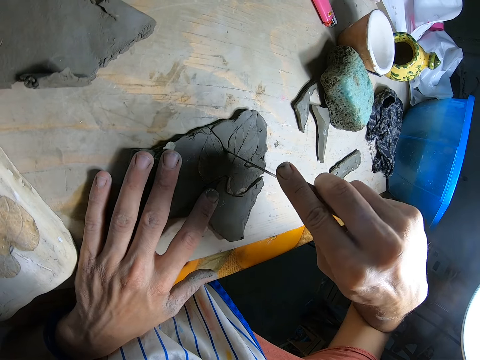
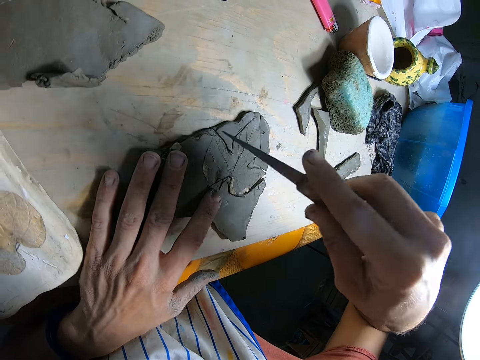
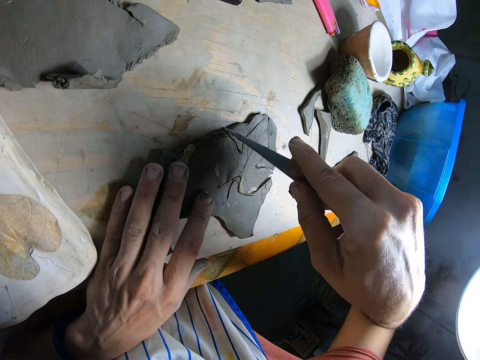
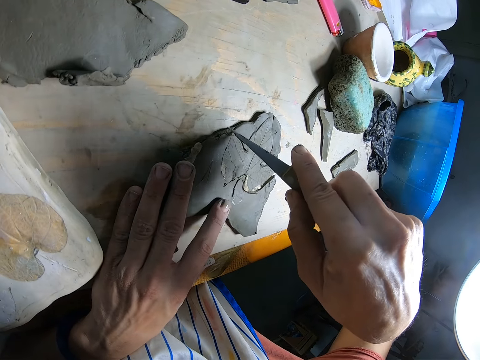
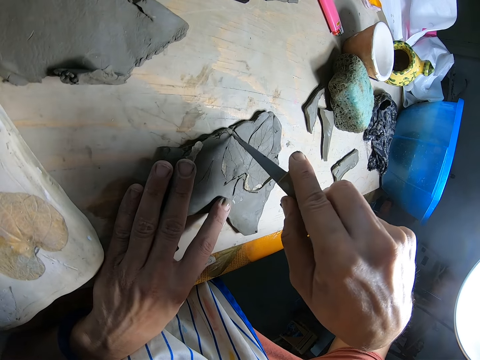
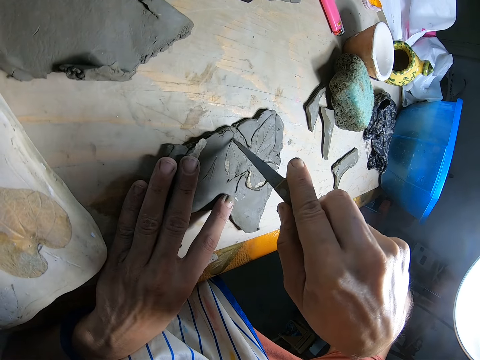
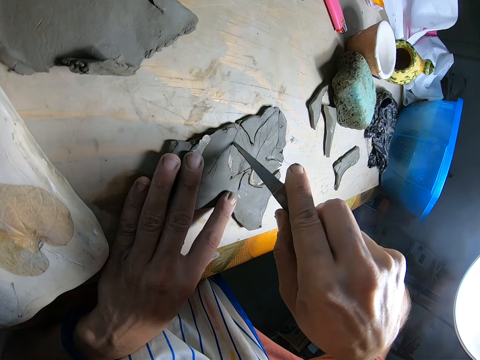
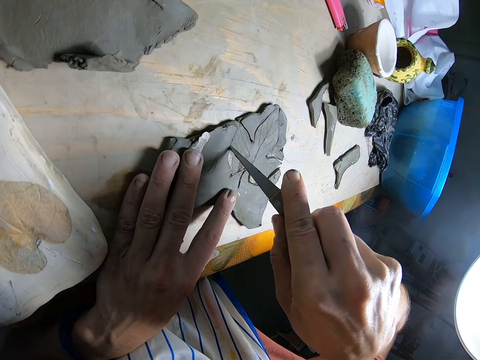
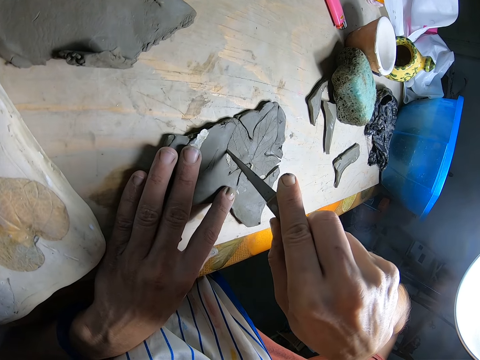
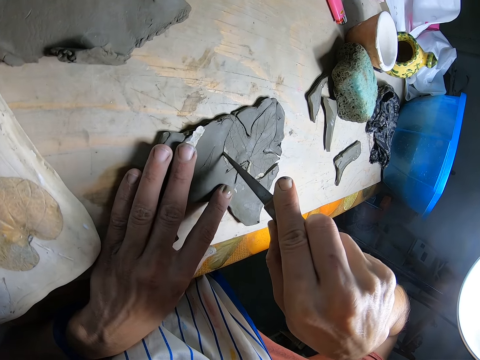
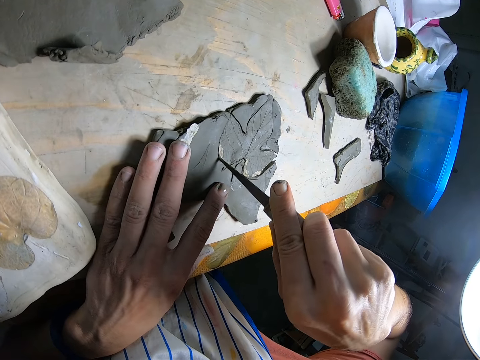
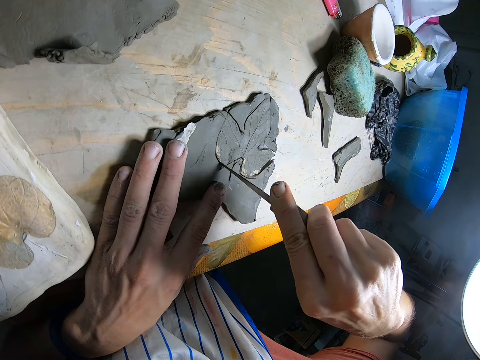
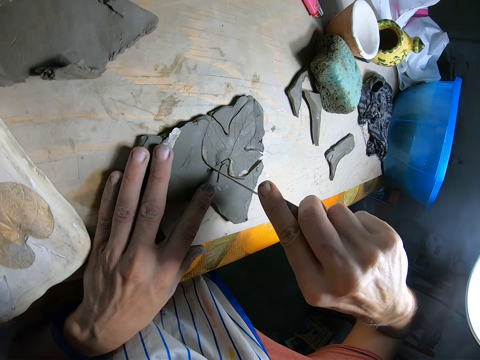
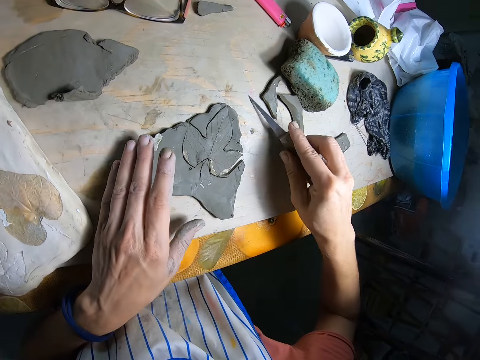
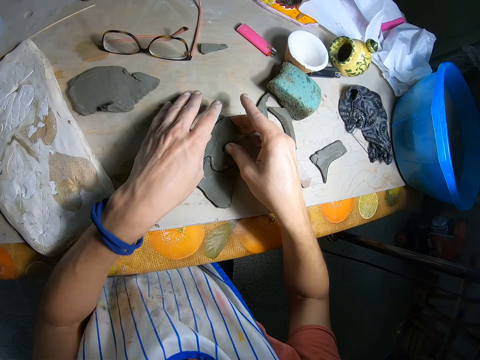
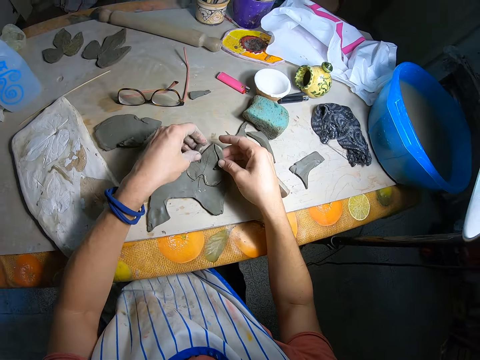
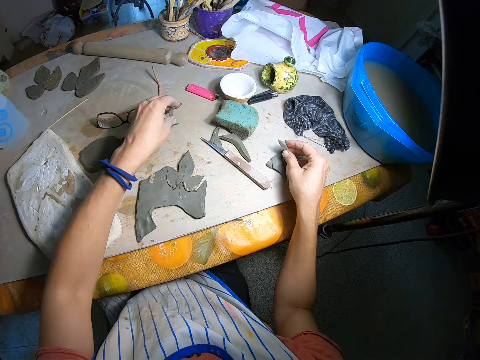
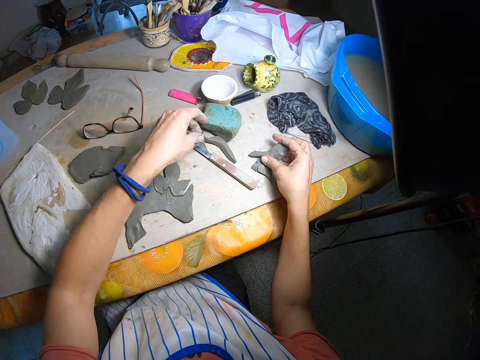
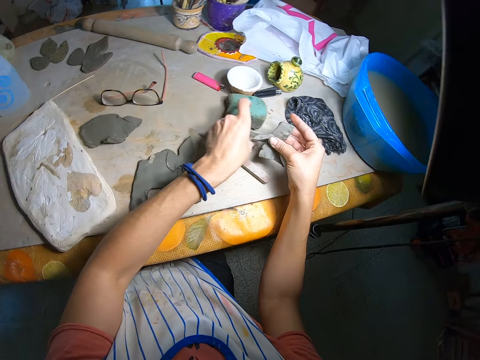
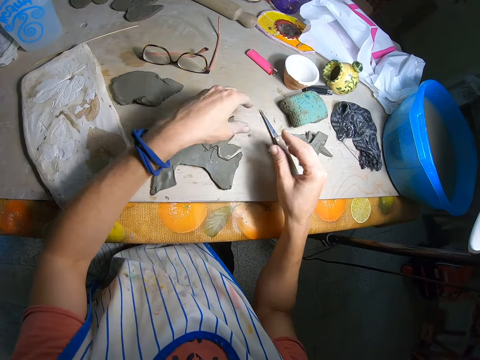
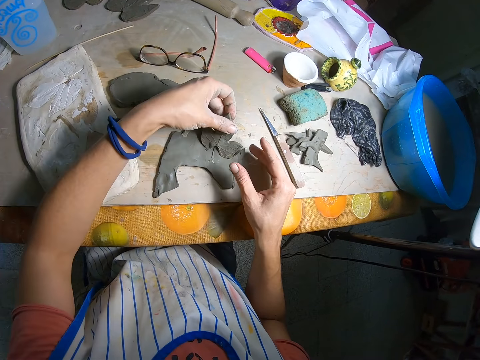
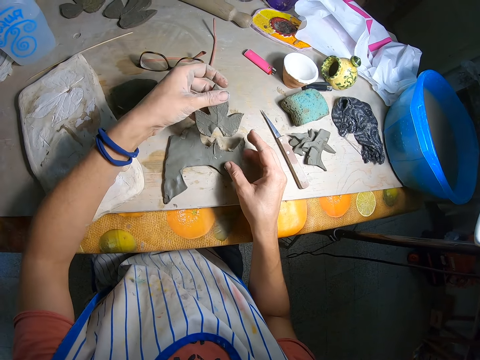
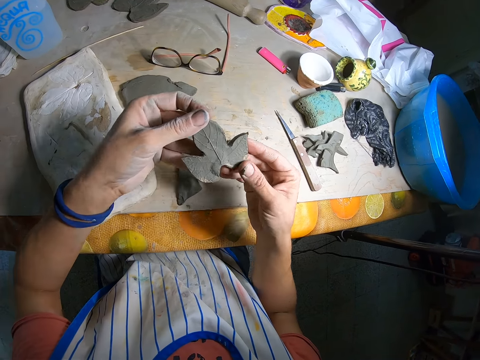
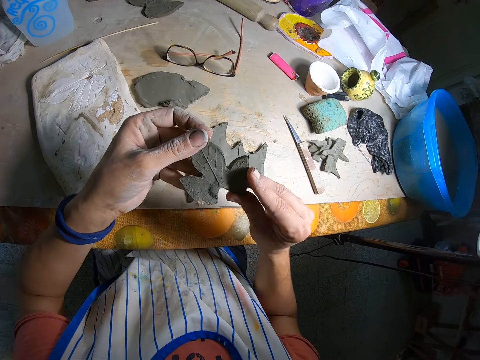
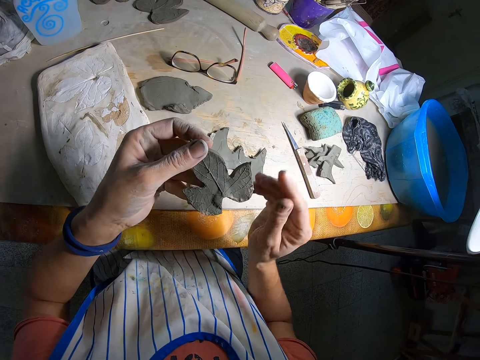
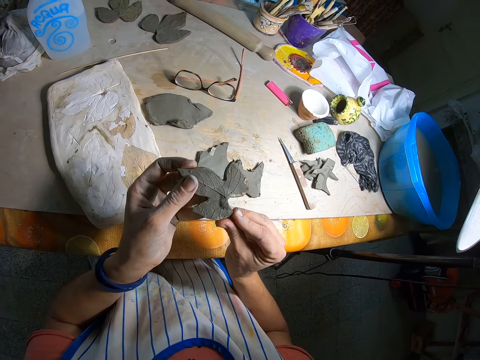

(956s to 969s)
The camera wearer removes his left hand from the clay on the table. He lifts the knife. He cuts the clay on the table with the knife with his right hand. He cuts the cloth with the knife. He removes his left hand from the clay on the table. He drops the knife on the table with his right hand. He picks the clay pieces on the table with both hands. He removes the cut clay from the clay. He drops the clay pieces on the table with both hands. He picks the cut clay from the table. He picks the clay on the table with his left hand. He holds the clay with both hands. He looks at the cut clay.

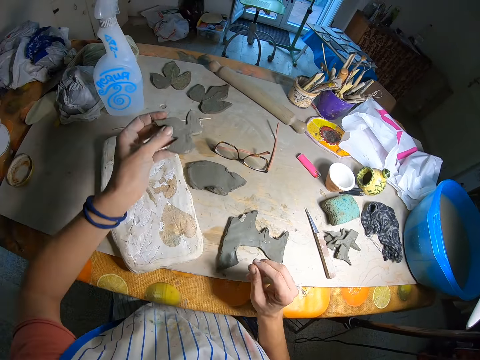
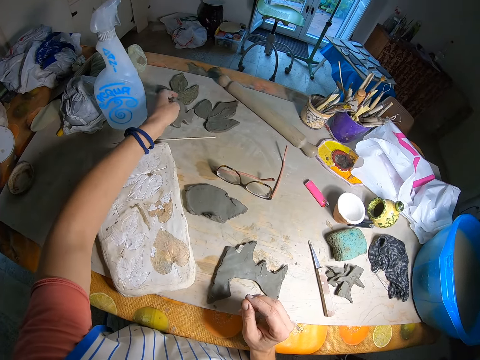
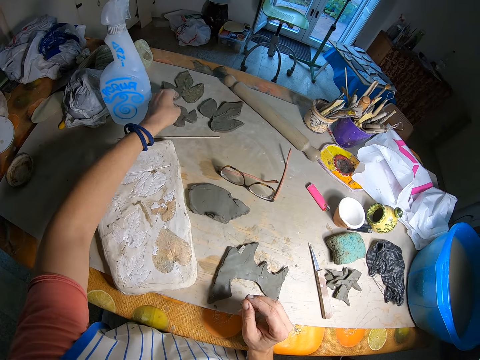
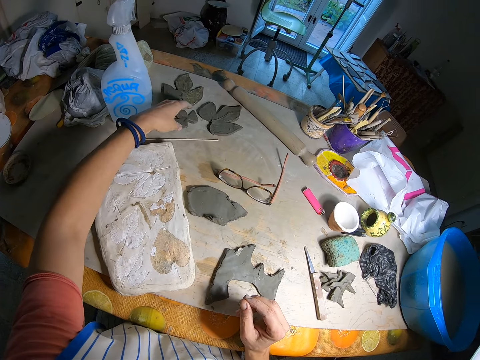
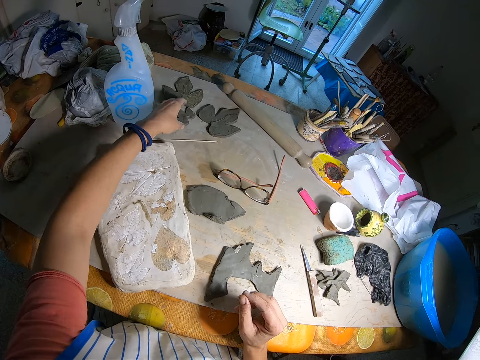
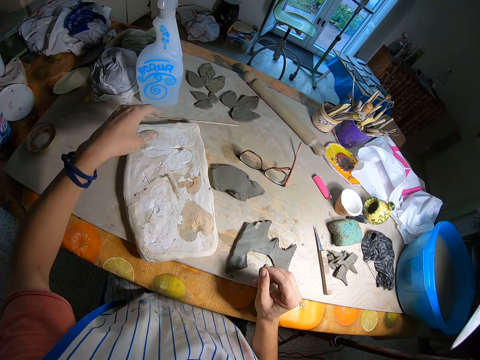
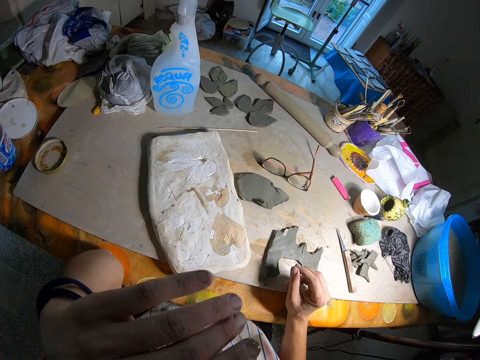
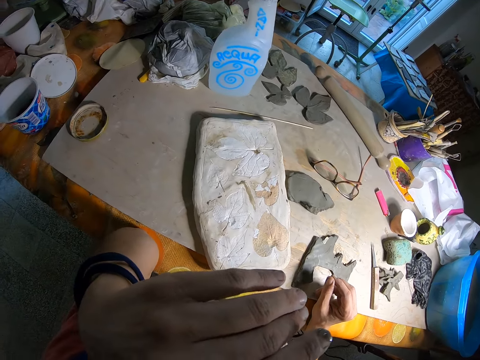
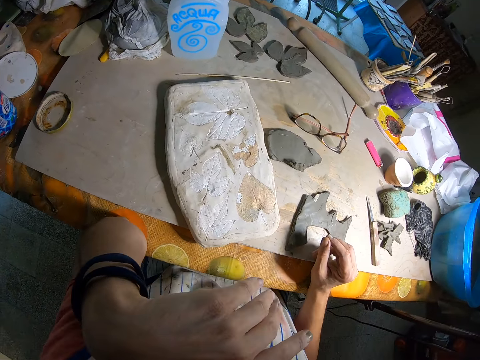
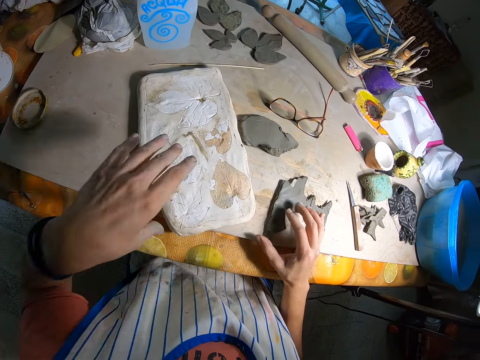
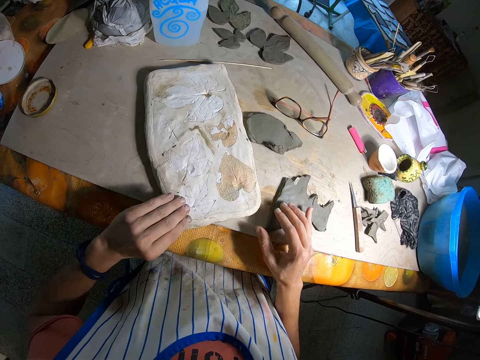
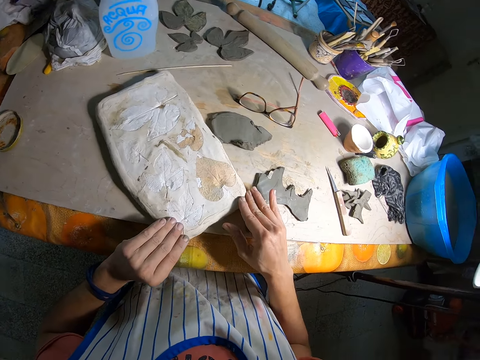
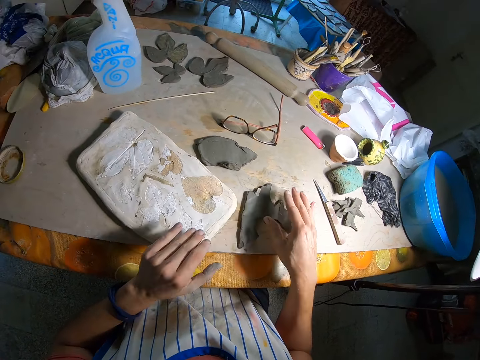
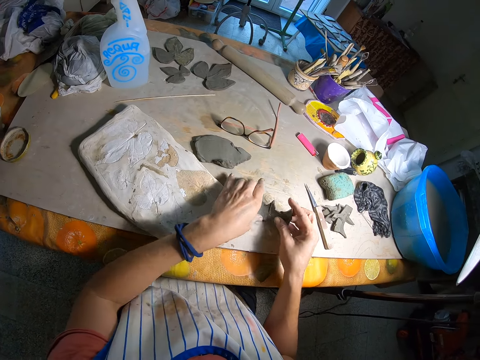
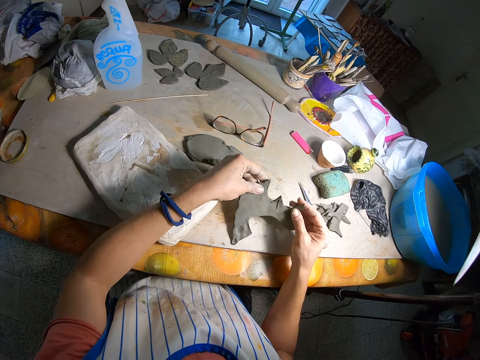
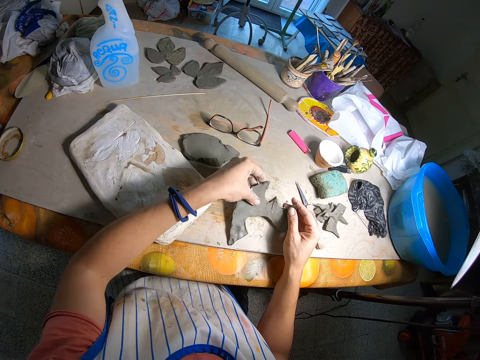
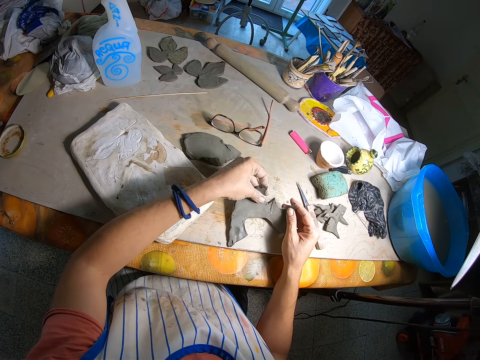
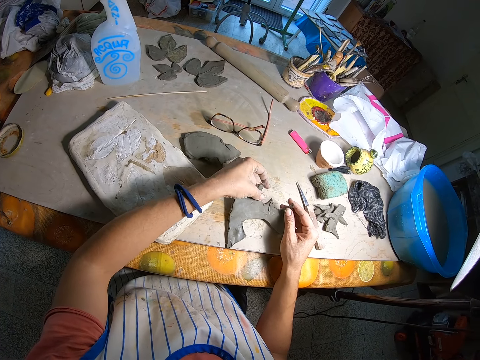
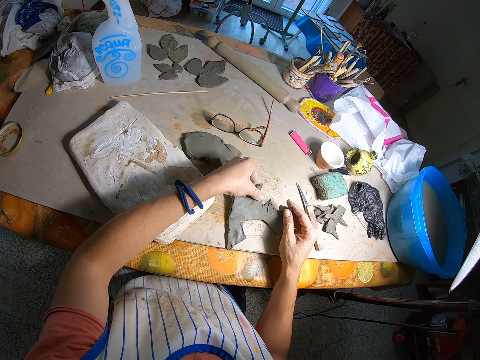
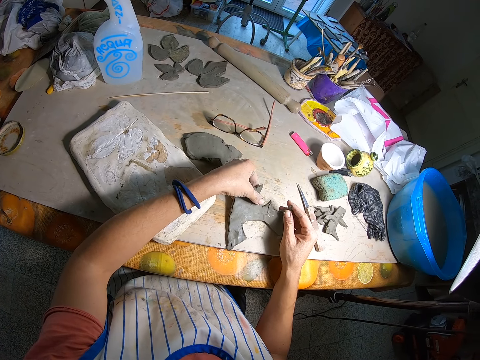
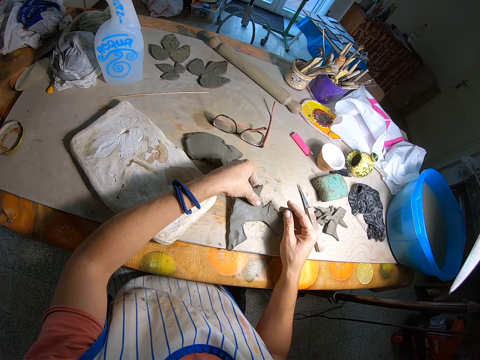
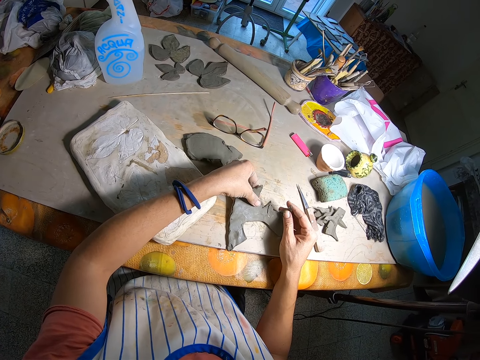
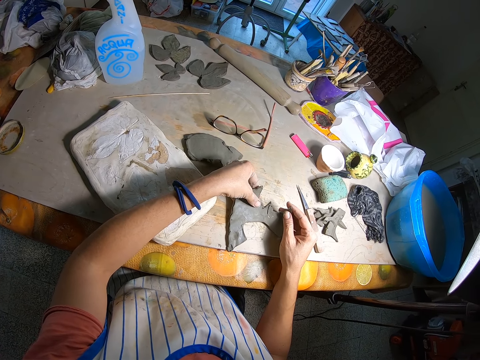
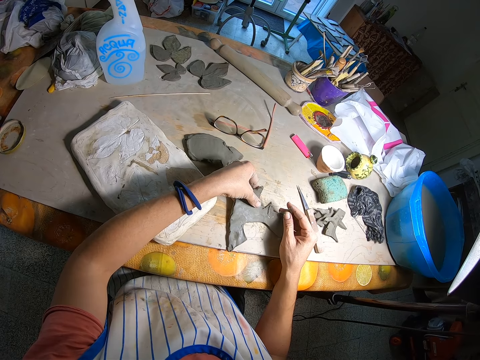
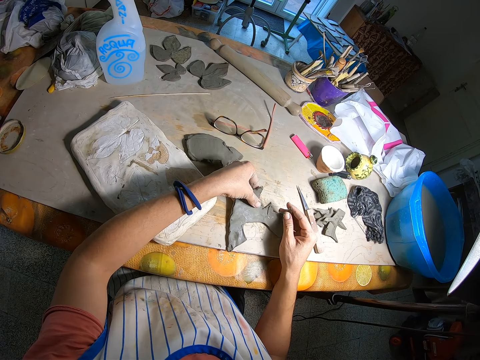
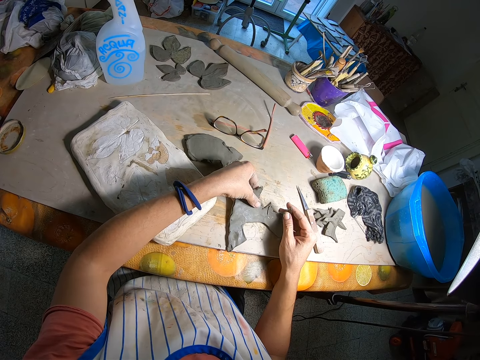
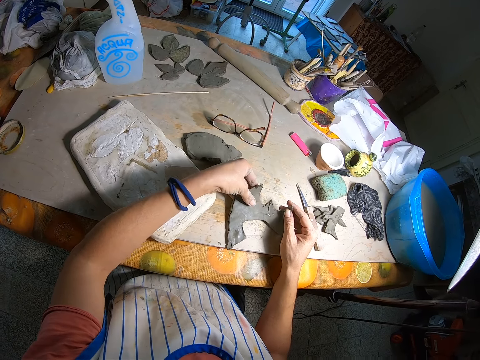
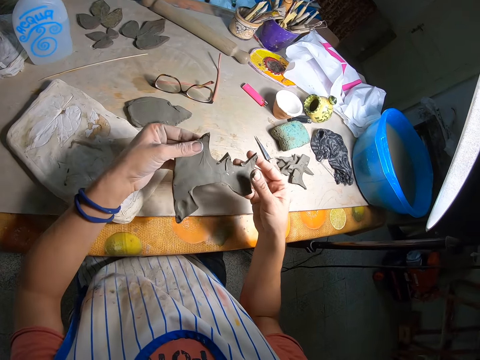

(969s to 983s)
The camera wearer straightens the cut clay with his right hand. He drops the clay on the table with his left hand. He adjusts the cut clay on the table. He raises his left hand. He touches his face with his left hand. He rubs his face with the left hand. He touches the vintage wess or polymer clay holder on the table with his left hand. He touches the vintage wess on the table with his right hand. He drags the vintage wess on the table with both hands. He adjusts the polymer clay holder on the table. He removes both hands from the vintage wess on the table. He touches the clay on the table with both hands. He picks the clay from the table. He straightens the clay with his left hand thumb. He carries the clay from the table with both hands.
